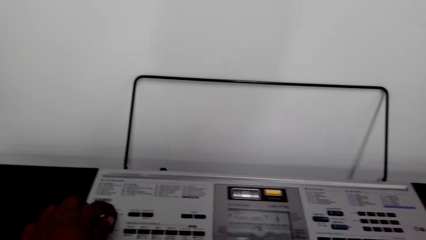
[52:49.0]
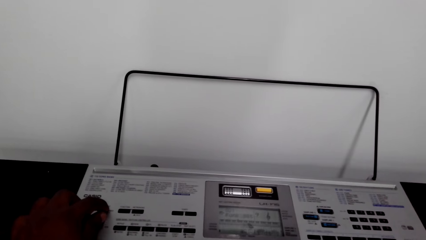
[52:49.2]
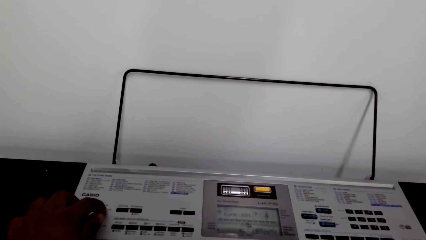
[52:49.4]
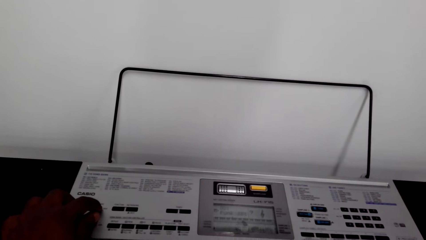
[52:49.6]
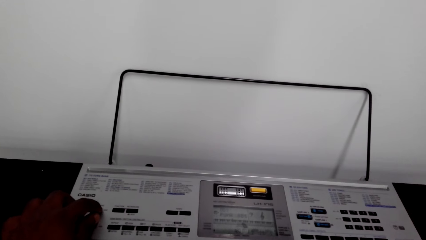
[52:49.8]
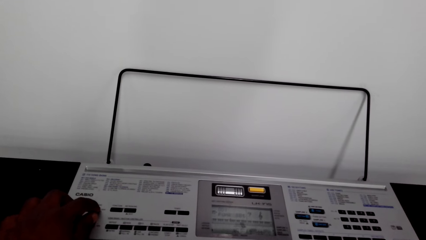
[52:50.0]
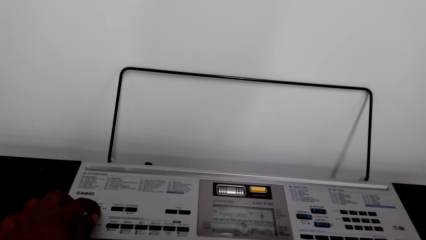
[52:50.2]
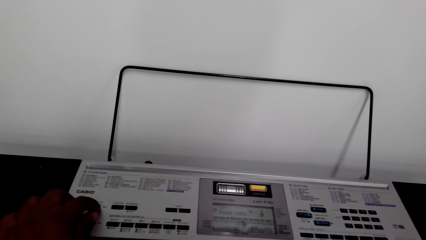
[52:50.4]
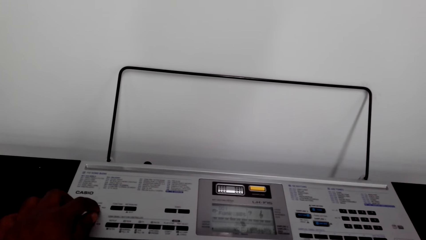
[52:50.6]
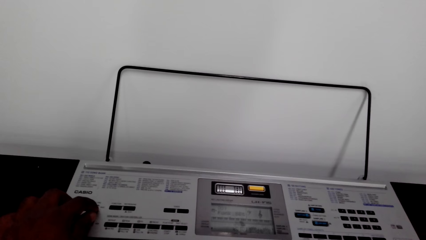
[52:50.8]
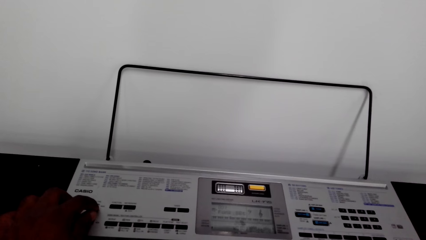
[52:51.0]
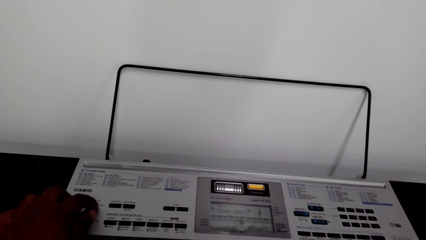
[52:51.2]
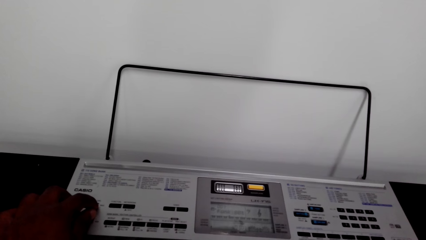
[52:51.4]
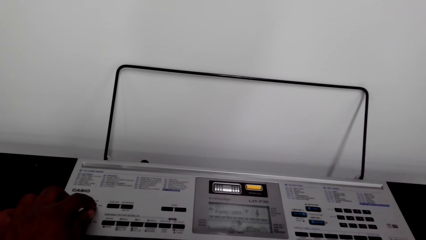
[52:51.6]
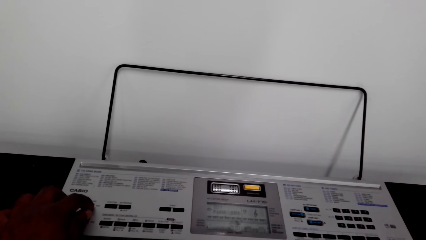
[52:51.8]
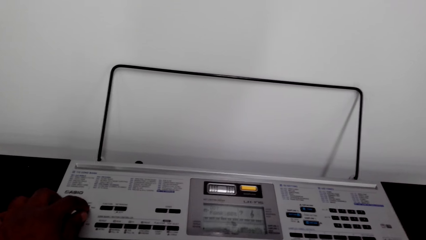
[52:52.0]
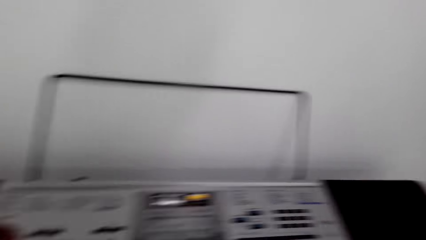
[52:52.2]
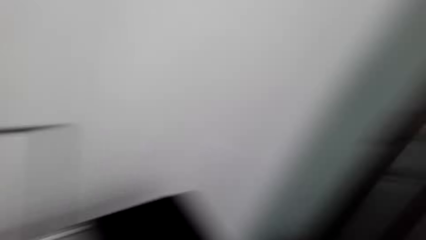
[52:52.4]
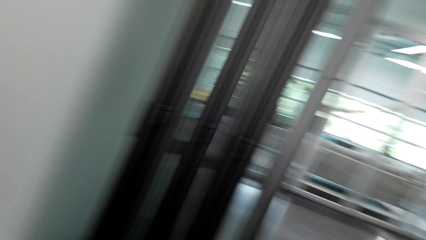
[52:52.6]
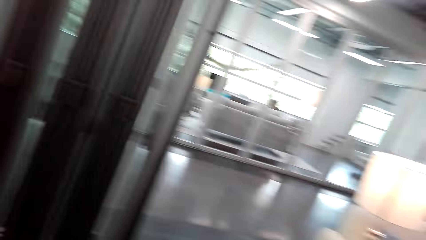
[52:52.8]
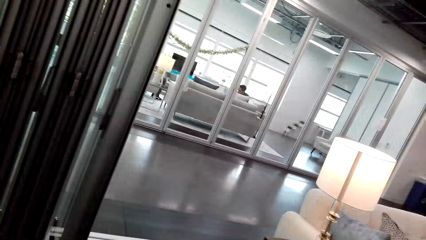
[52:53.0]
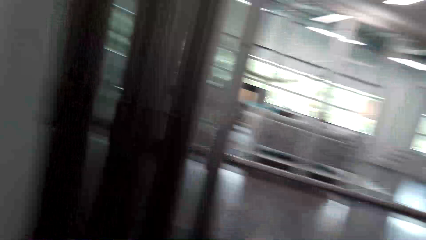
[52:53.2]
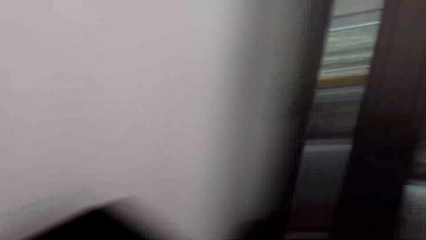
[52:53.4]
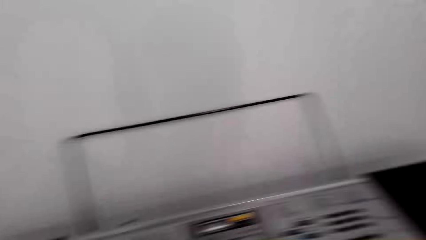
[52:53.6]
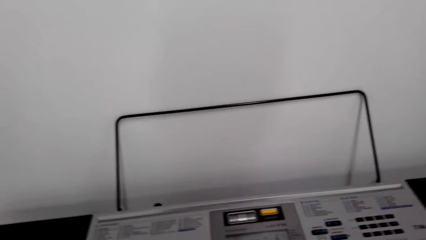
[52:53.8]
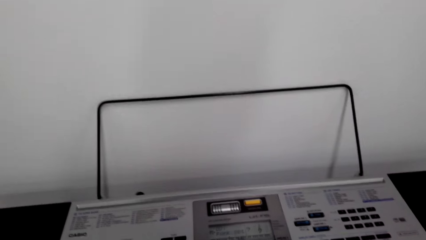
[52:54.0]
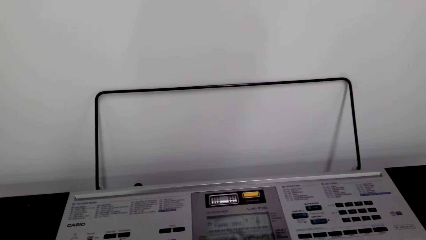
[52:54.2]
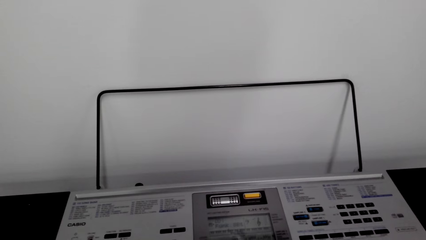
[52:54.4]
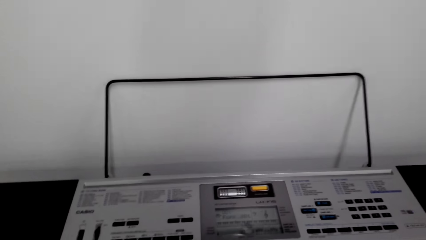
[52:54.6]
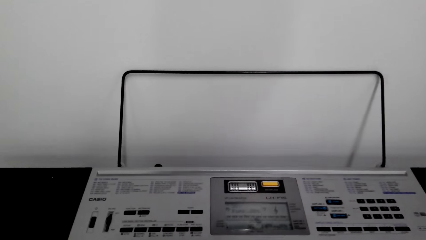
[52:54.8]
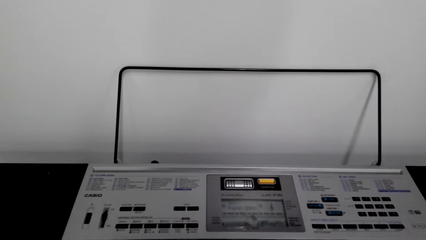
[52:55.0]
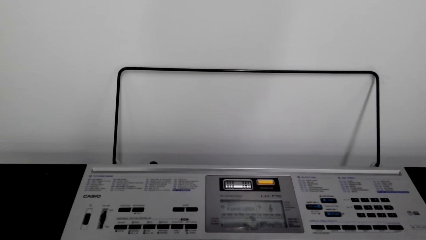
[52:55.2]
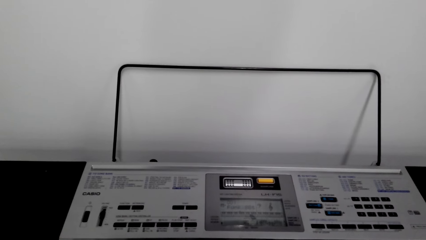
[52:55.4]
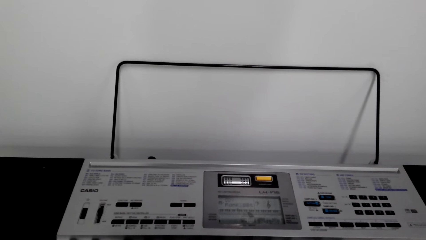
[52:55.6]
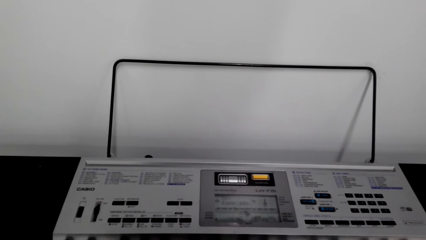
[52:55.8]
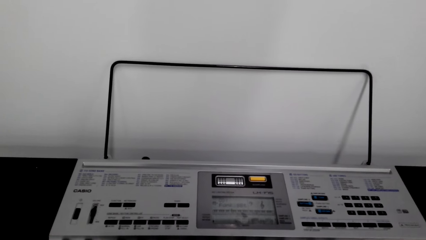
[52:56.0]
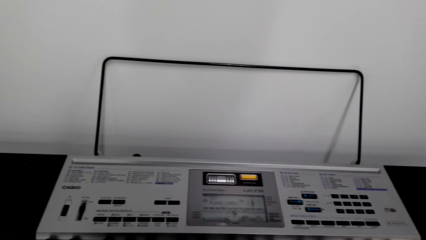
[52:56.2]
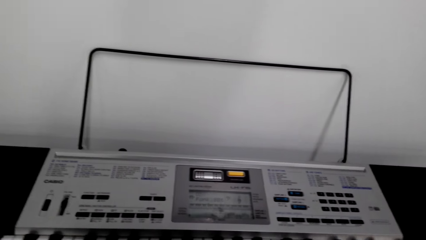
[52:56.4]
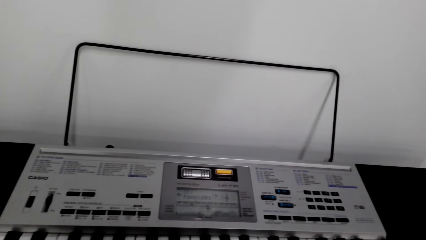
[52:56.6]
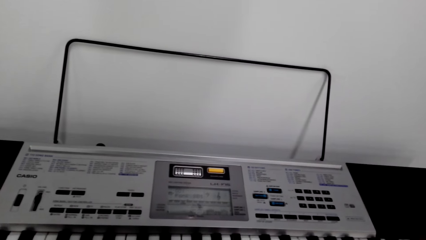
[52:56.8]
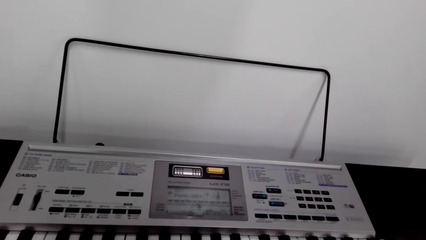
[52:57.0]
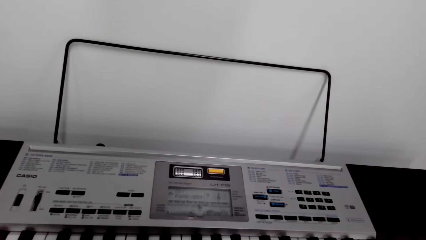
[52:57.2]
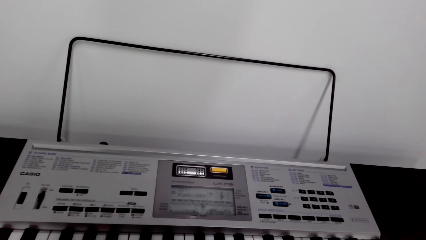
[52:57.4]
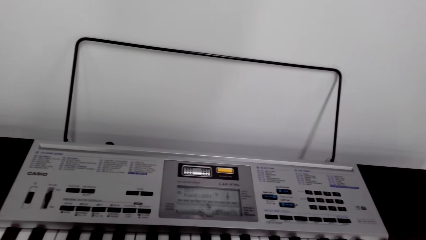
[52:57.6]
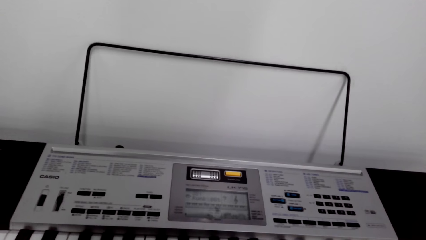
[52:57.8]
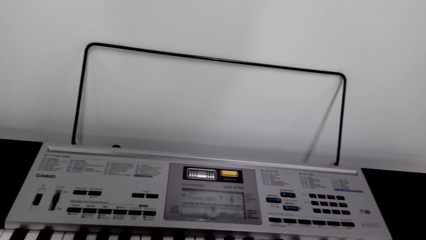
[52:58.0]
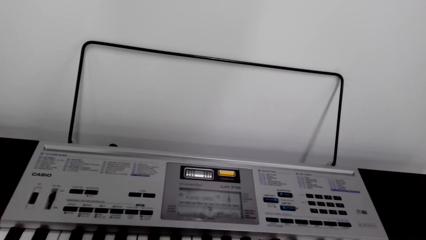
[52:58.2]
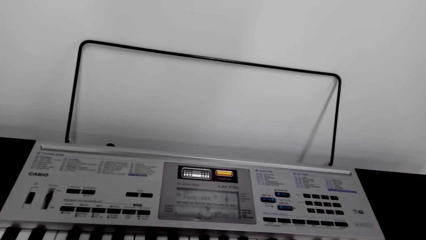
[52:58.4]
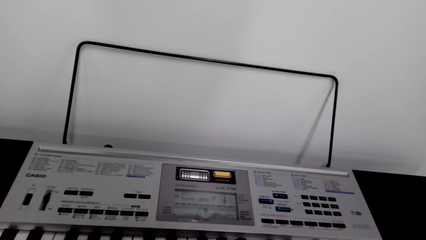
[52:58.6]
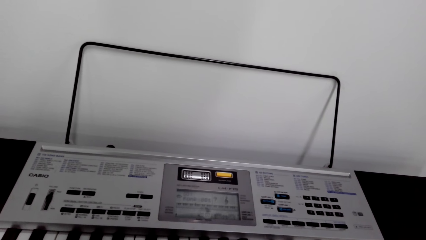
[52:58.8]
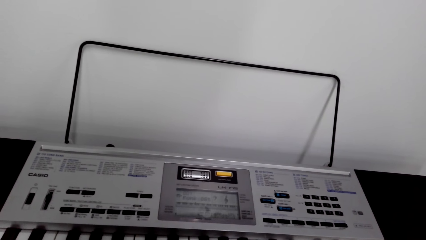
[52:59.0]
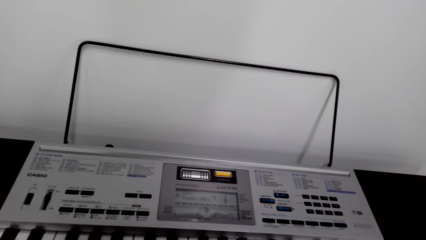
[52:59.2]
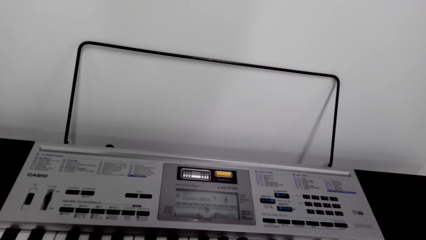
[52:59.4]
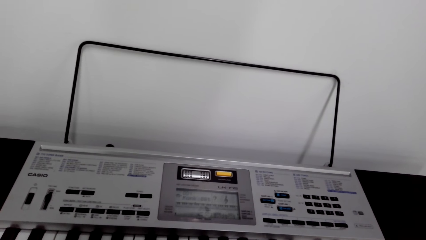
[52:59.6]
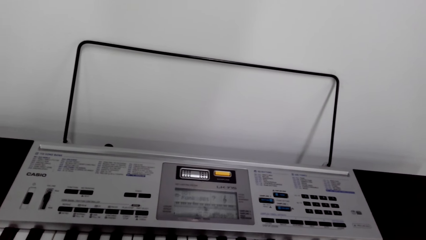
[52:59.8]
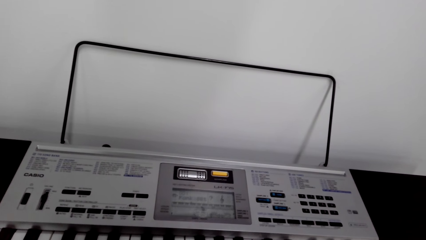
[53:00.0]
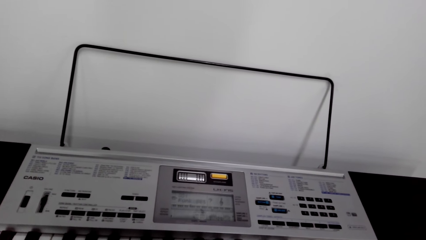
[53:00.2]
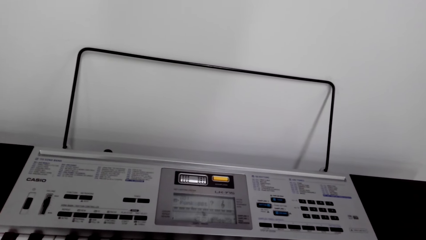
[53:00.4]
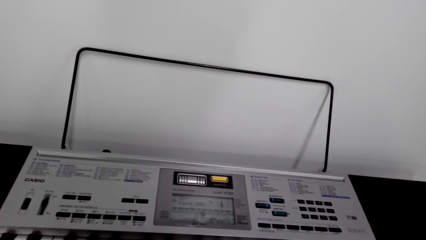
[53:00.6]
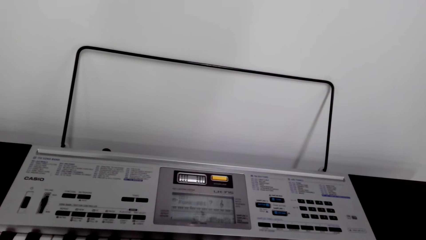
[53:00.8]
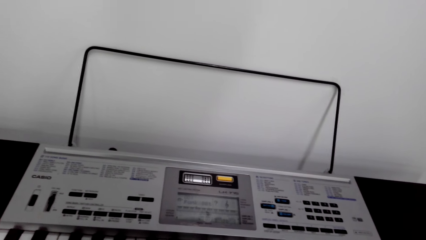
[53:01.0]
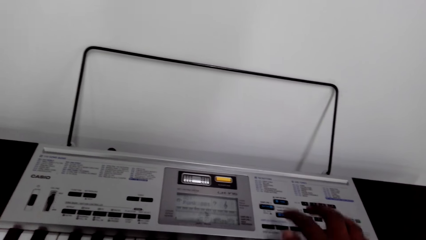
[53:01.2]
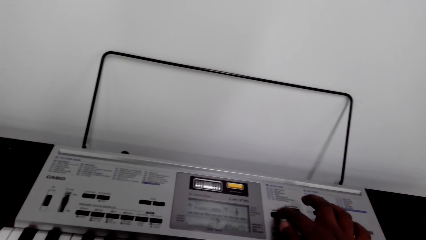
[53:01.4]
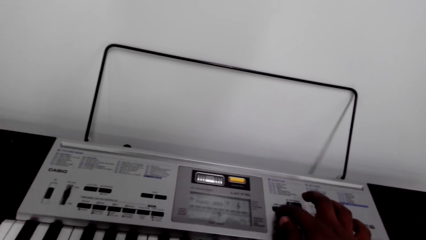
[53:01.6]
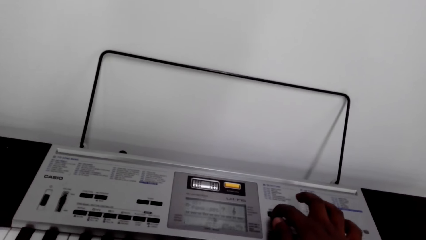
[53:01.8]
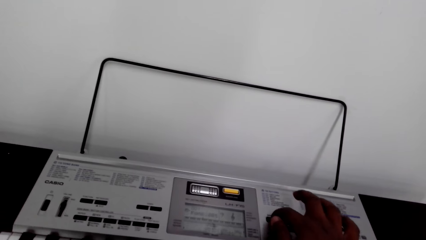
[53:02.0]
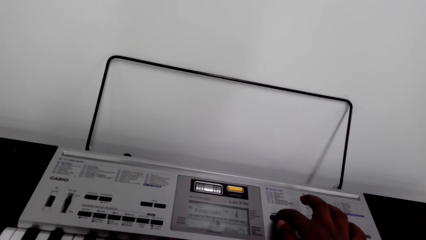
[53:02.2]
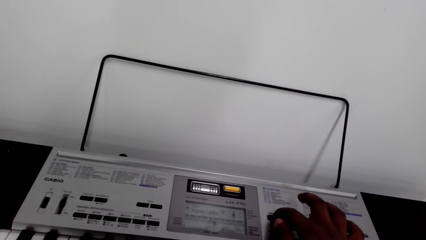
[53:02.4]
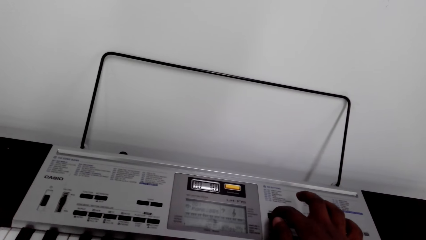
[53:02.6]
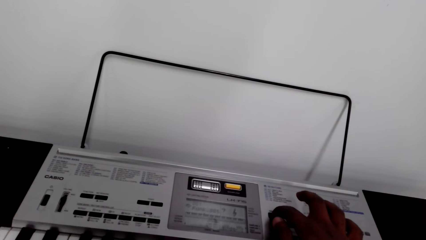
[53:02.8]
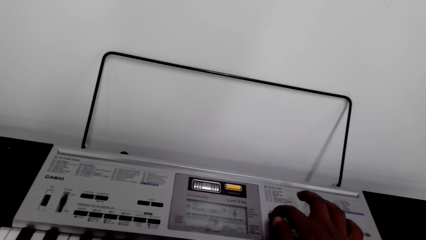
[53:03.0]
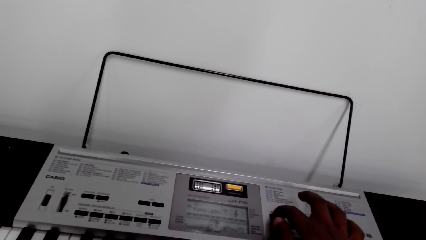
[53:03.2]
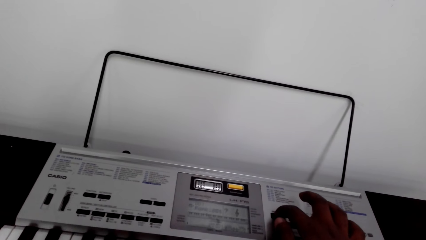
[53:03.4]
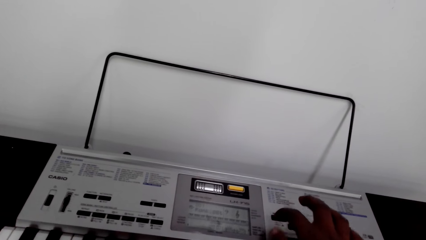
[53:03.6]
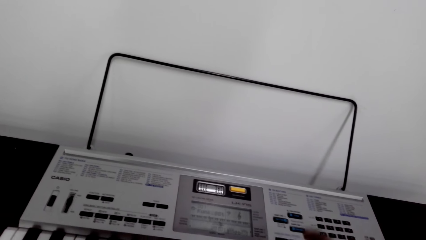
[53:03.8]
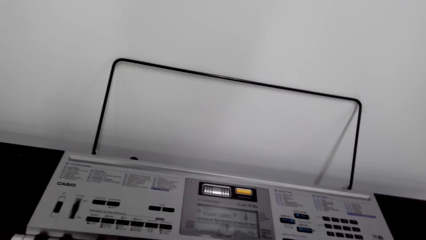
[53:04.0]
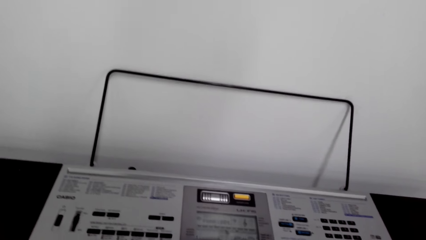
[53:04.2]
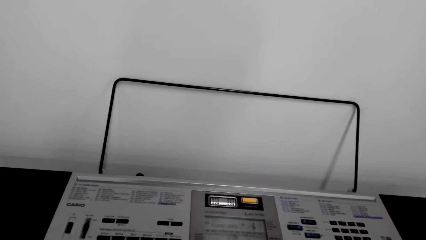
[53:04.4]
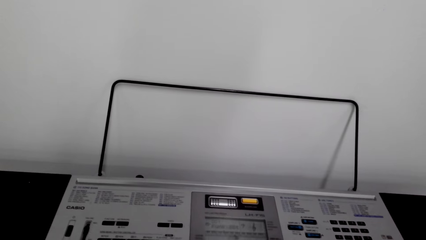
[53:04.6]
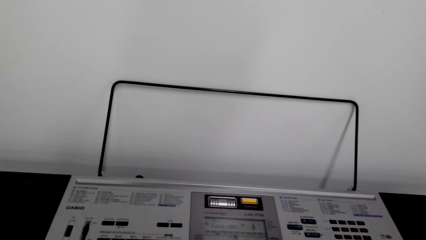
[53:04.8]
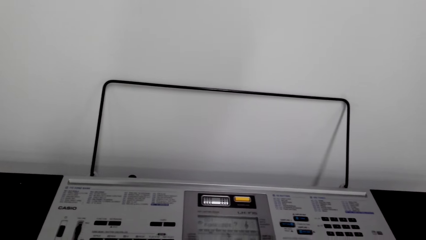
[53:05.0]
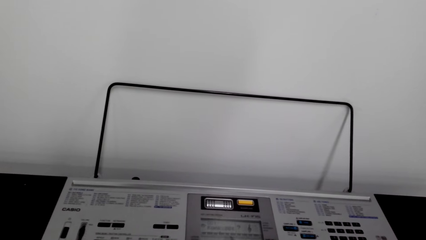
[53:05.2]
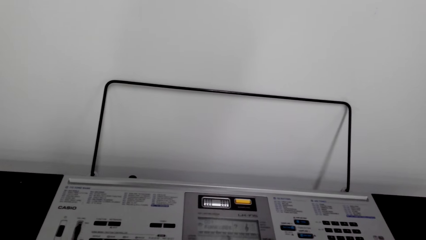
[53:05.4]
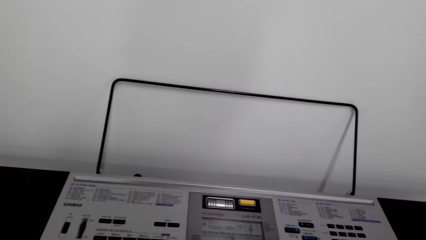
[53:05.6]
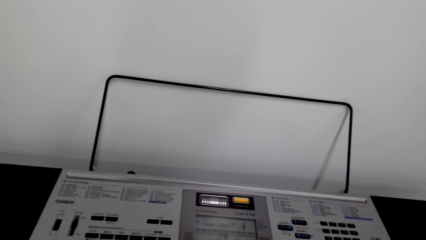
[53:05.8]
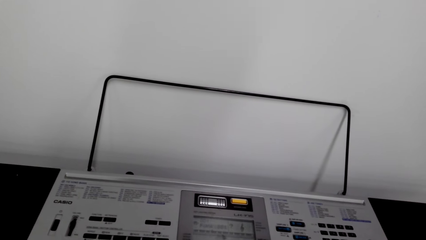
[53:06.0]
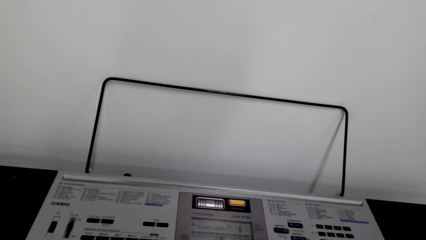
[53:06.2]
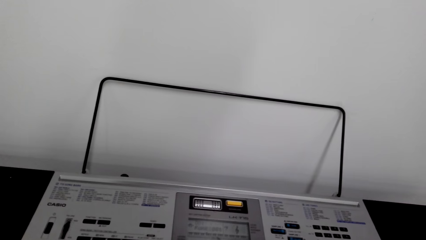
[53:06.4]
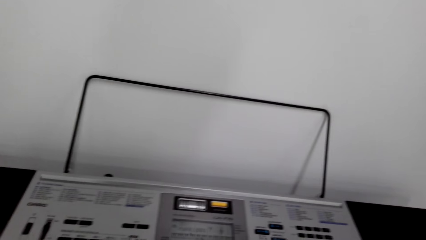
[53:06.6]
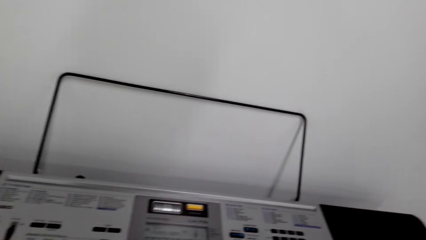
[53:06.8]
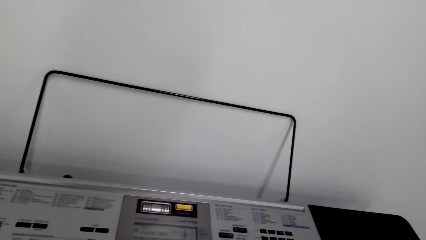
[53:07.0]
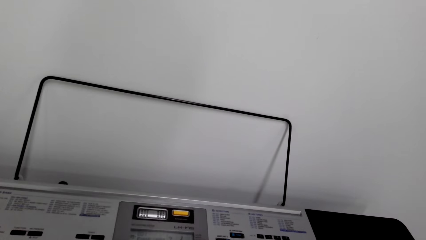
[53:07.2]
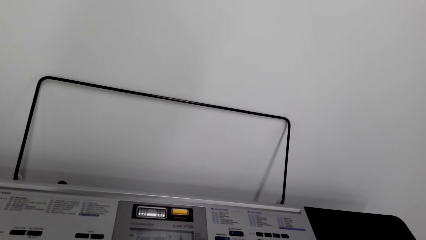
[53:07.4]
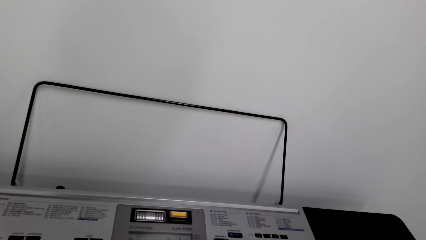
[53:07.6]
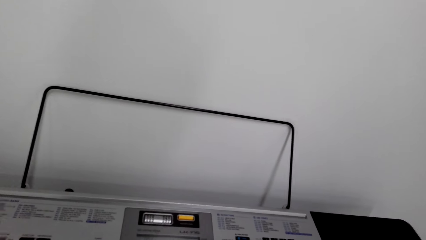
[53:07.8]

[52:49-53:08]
The camera wearer presses buttons on the keyboard. They look around. They press a button on the keyboard.
